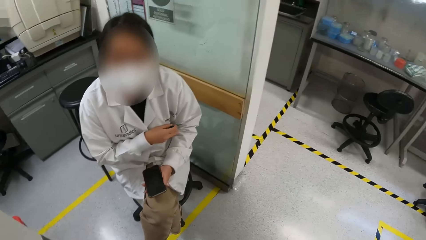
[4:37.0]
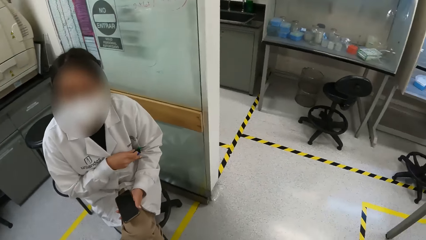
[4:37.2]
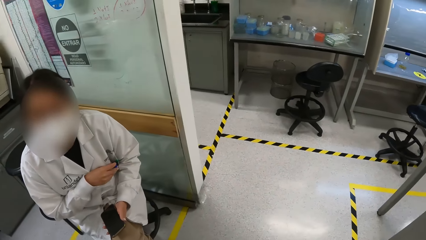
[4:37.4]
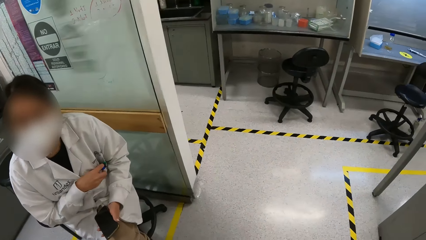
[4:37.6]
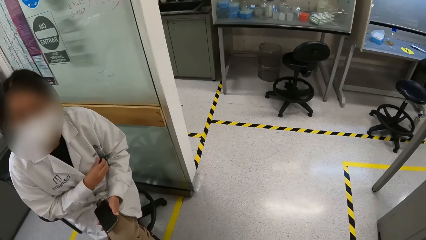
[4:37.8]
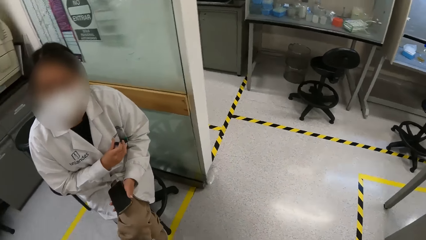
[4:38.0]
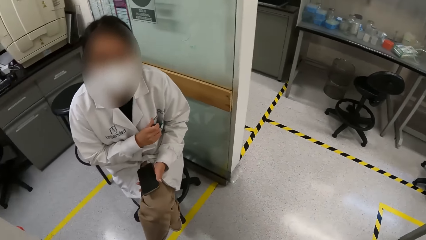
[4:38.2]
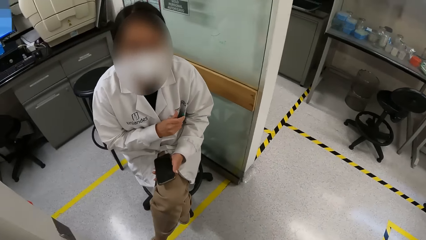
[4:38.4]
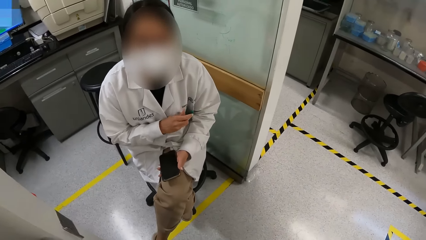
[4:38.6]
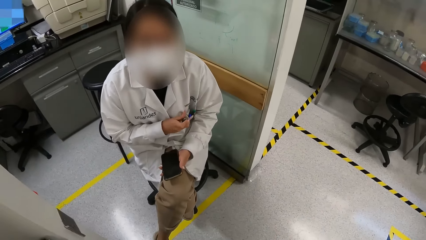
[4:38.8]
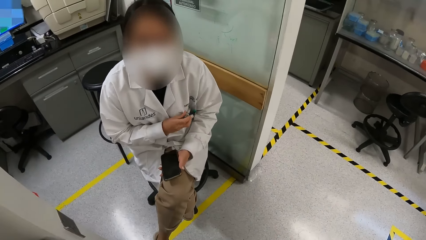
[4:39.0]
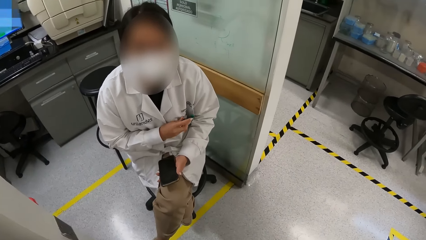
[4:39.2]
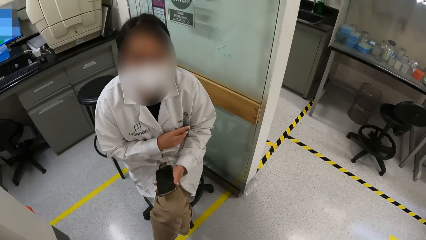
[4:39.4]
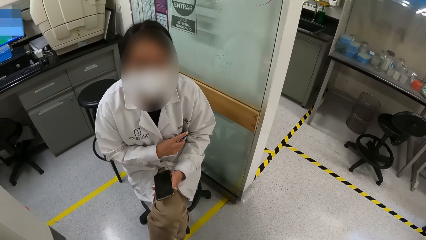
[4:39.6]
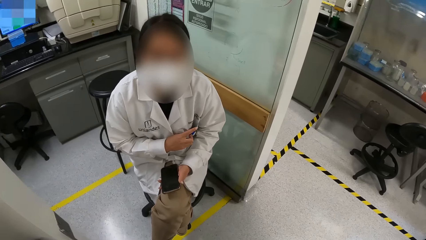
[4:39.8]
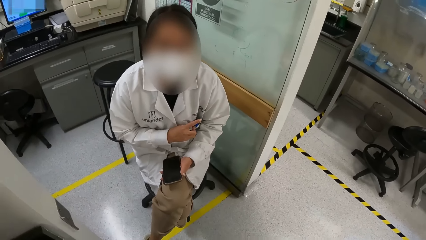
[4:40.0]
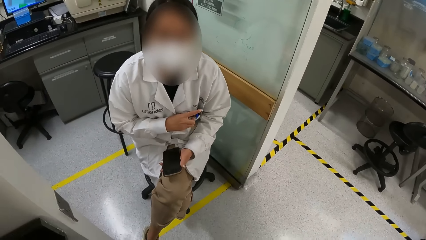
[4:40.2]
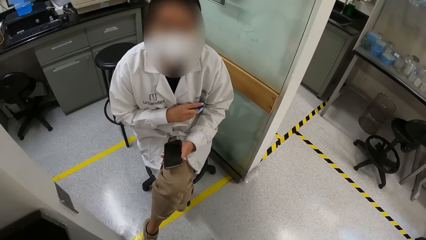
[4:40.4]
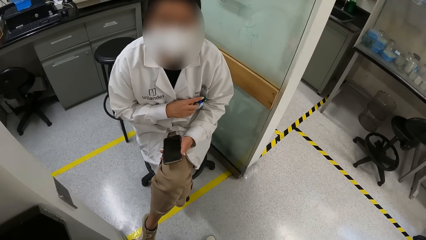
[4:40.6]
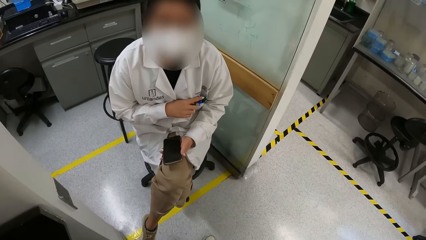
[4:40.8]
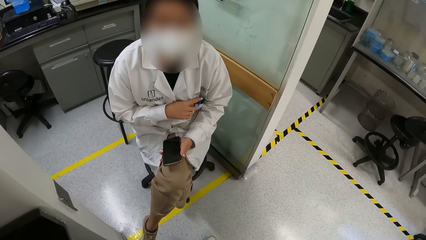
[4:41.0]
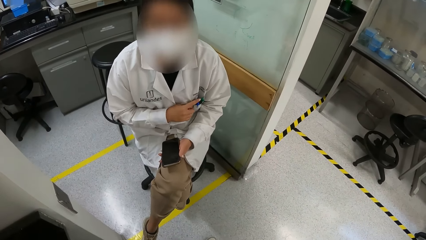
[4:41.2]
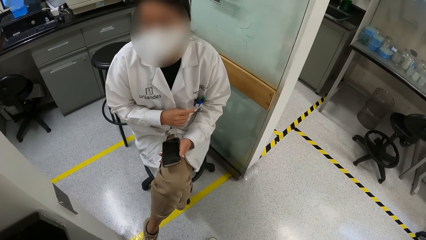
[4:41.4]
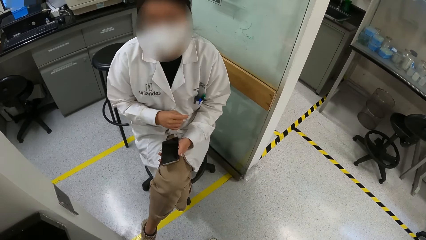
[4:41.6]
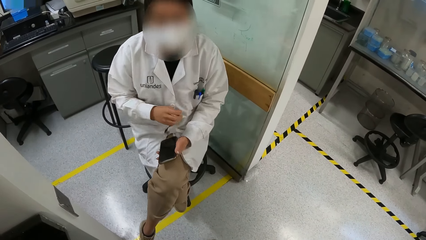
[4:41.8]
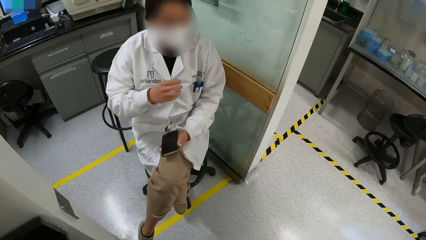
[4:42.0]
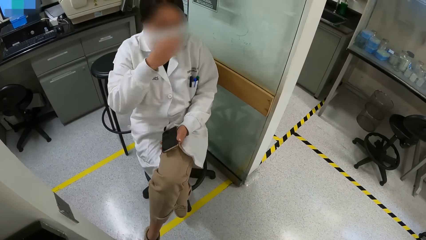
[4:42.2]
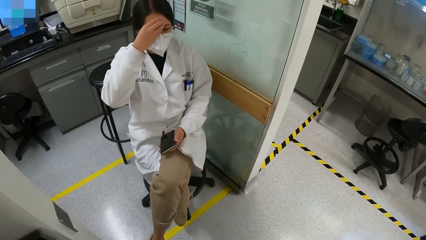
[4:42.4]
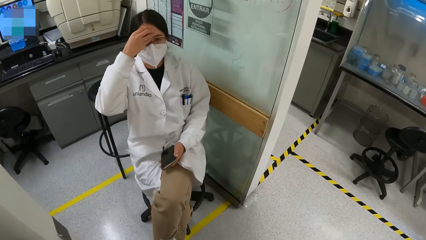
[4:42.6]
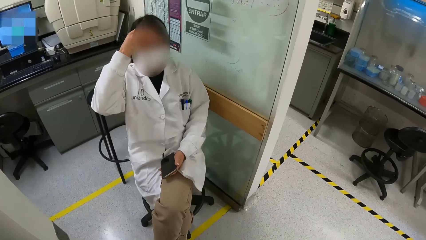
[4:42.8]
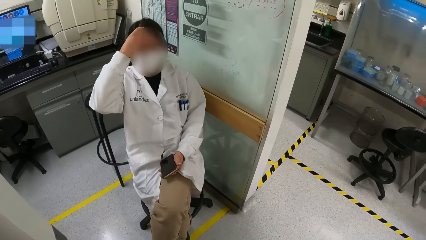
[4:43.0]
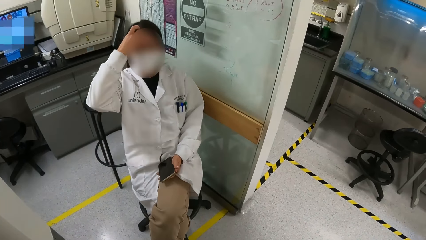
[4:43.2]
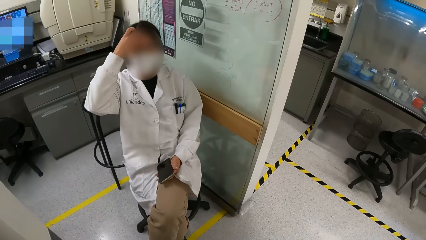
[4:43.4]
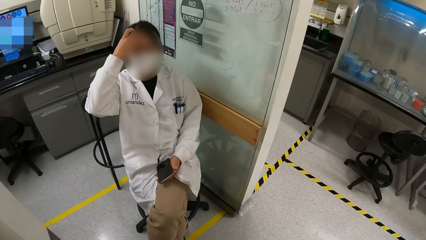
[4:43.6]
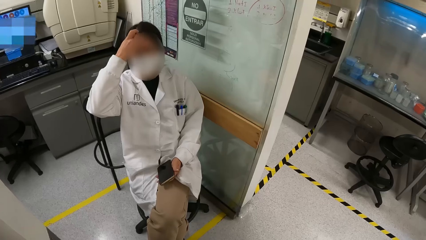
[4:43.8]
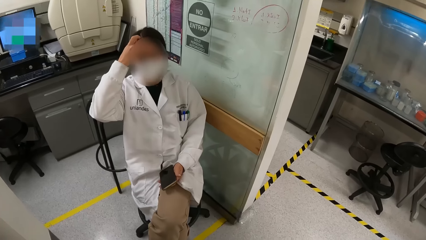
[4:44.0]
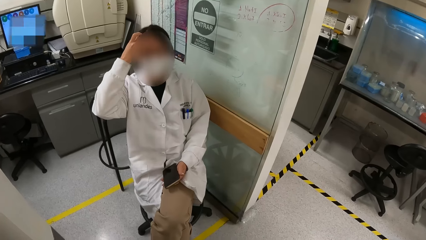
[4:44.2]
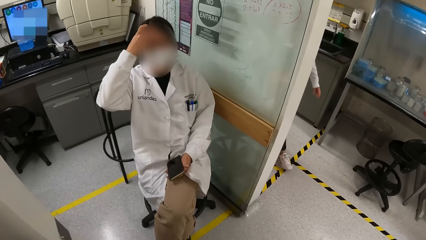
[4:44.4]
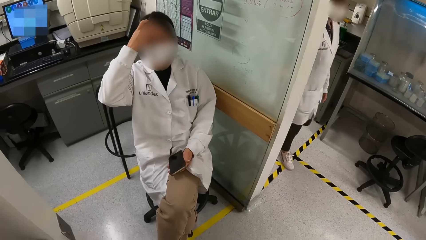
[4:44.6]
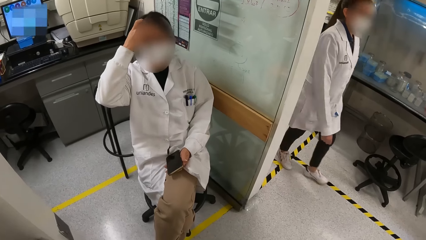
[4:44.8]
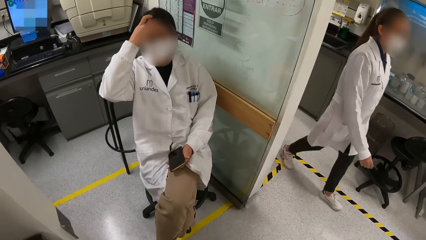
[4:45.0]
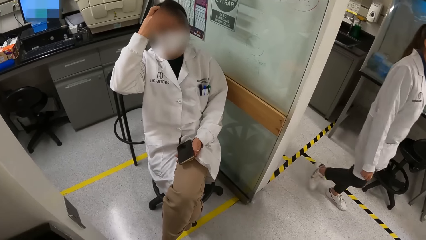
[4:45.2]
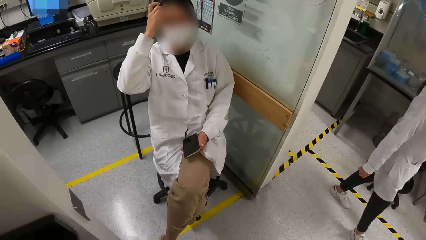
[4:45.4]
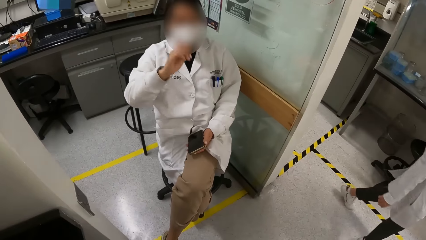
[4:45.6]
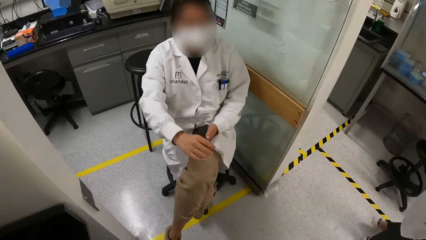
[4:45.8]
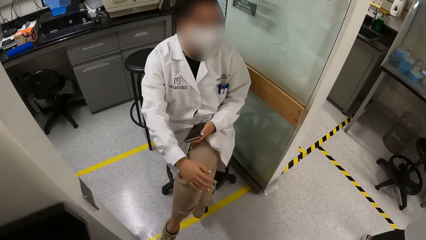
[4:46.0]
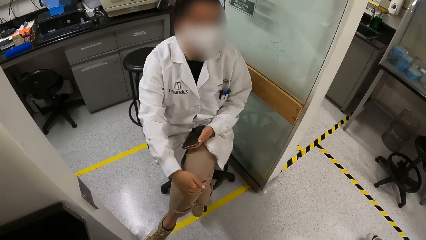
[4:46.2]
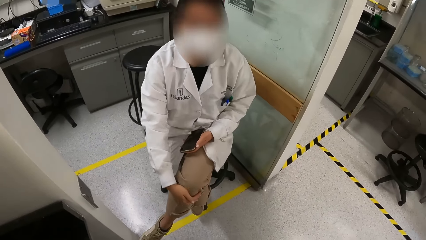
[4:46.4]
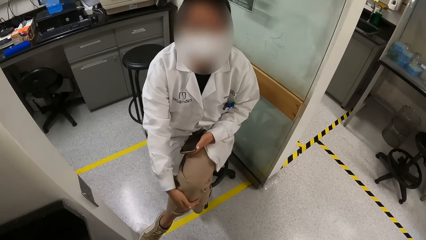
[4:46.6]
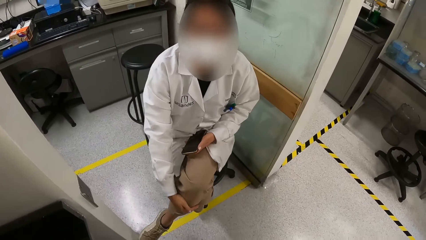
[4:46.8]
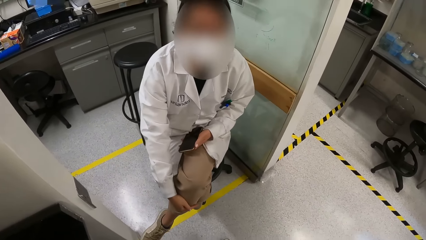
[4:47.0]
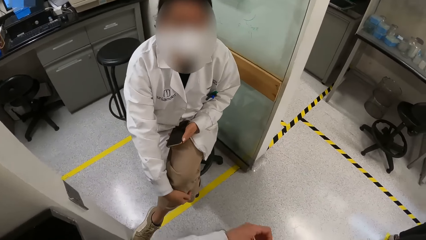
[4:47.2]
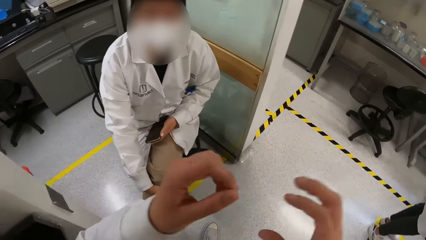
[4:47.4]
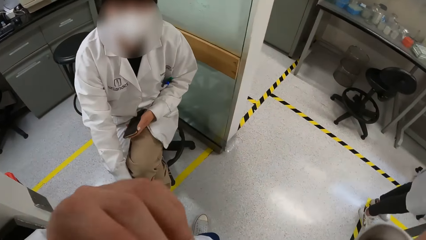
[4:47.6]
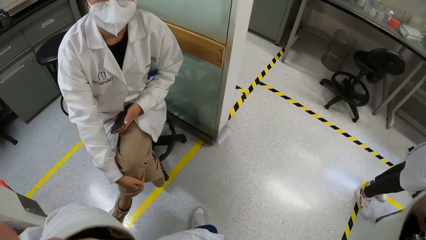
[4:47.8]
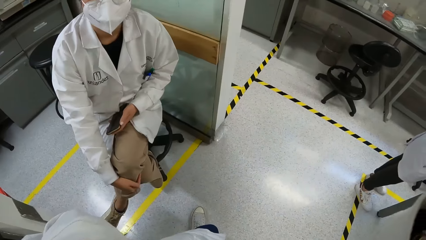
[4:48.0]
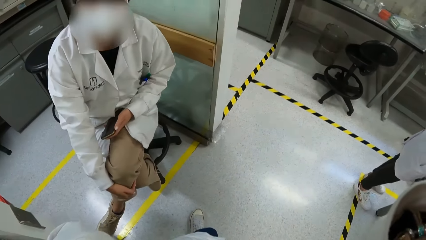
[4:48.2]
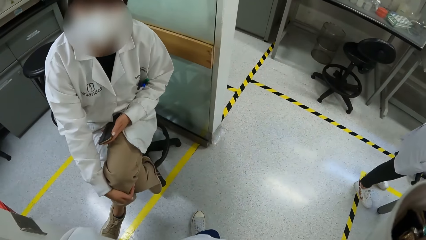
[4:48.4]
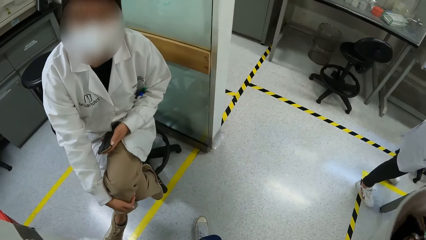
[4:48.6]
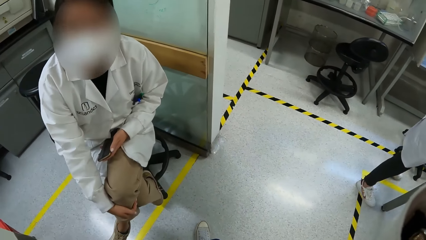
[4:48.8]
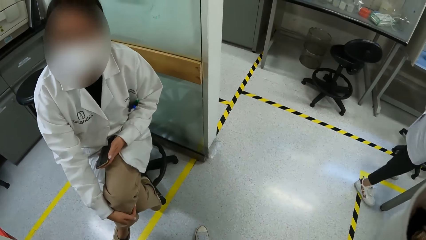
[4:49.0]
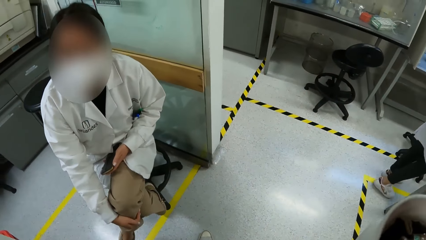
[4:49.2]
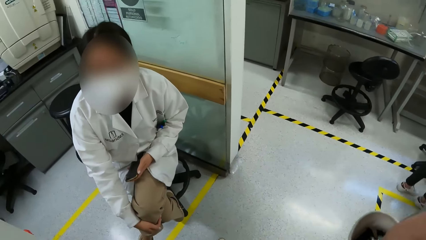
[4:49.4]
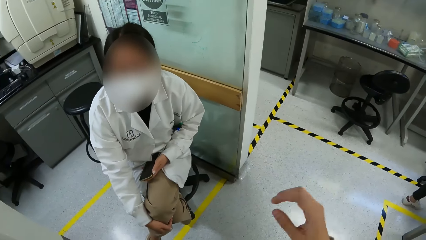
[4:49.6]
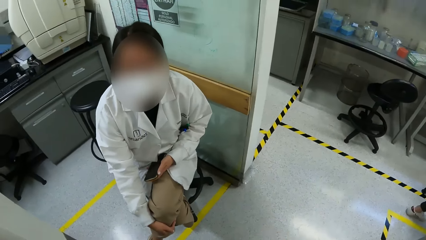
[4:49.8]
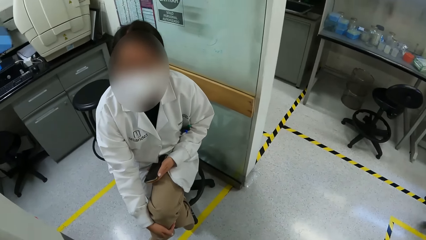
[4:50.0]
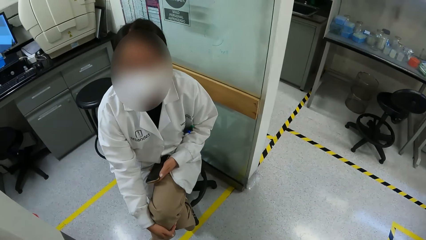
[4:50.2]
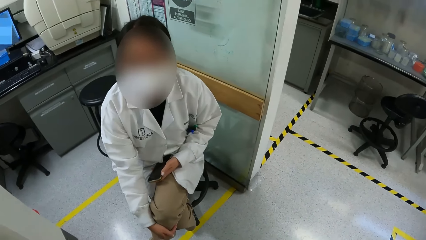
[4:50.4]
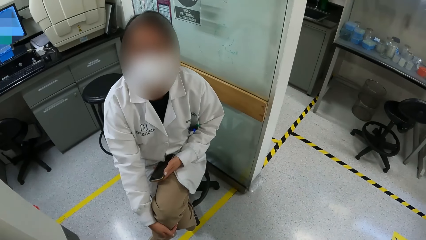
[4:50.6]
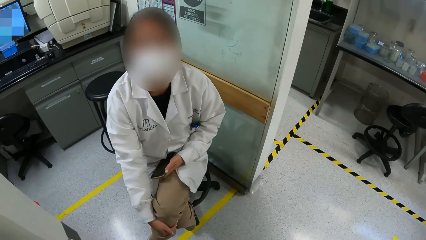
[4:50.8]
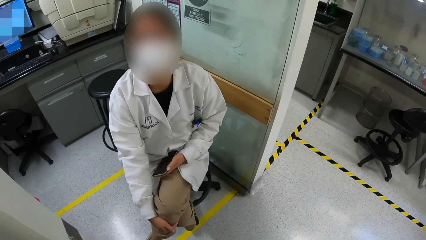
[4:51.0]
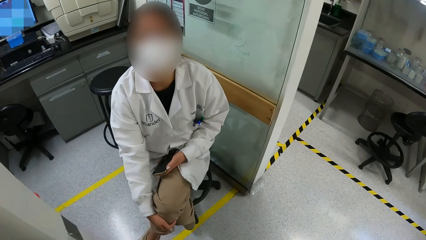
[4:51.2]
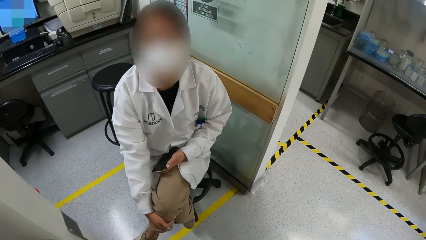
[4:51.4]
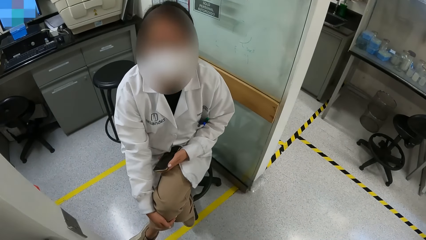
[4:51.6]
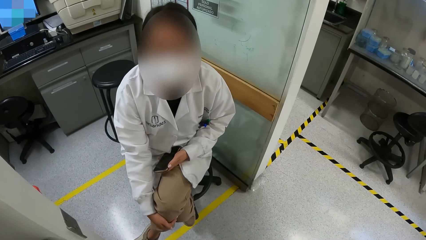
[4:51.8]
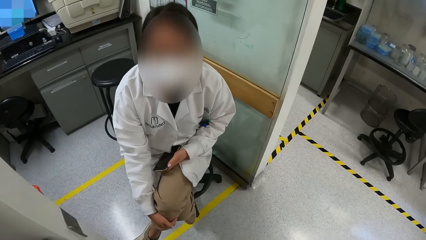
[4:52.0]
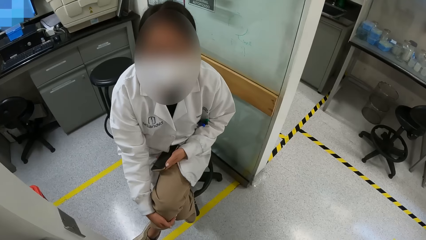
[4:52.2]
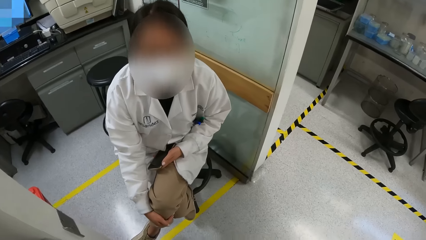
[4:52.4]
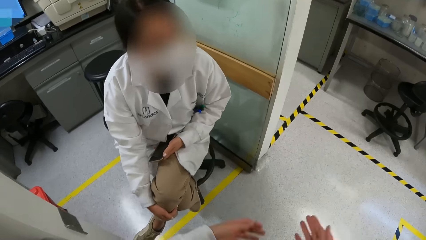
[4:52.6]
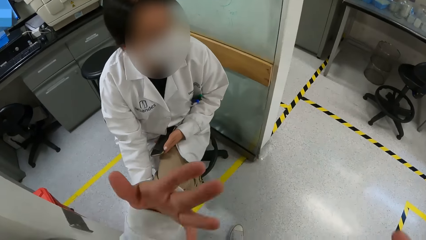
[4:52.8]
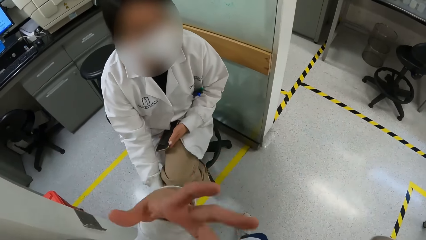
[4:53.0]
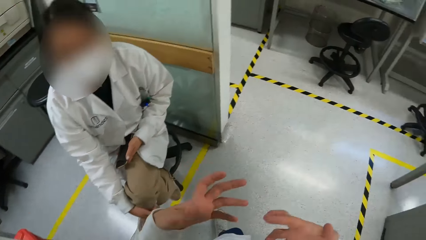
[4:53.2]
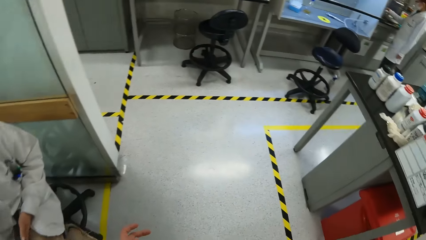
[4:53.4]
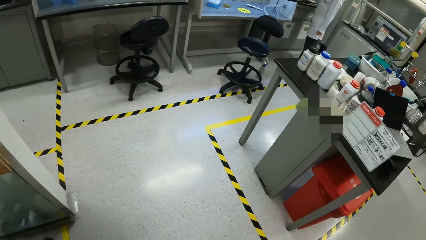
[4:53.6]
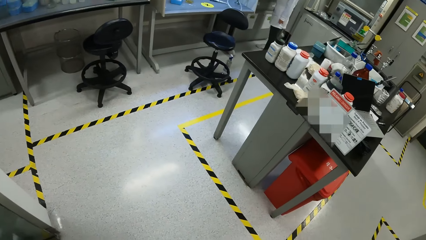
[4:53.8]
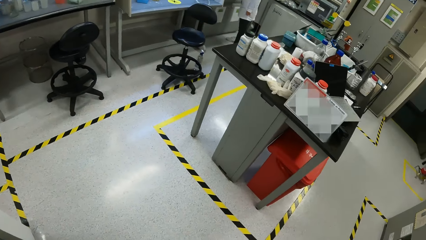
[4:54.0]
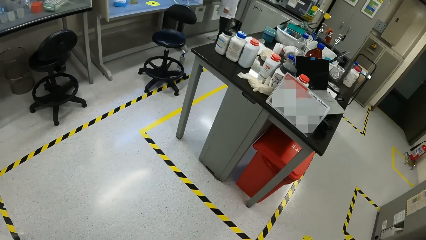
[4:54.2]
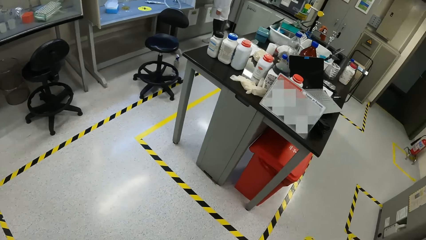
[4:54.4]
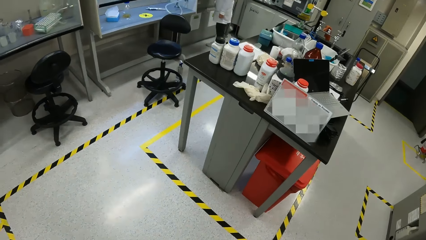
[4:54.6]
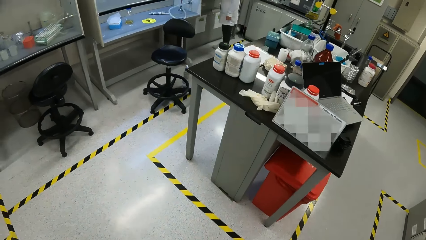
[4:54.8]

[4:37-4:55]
The camera wearer looks around. They interact with a woman. They interact with the woman.
